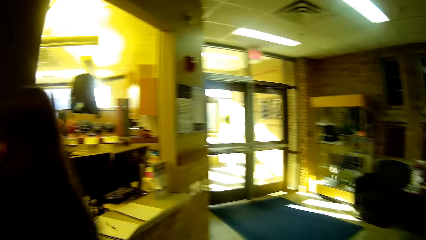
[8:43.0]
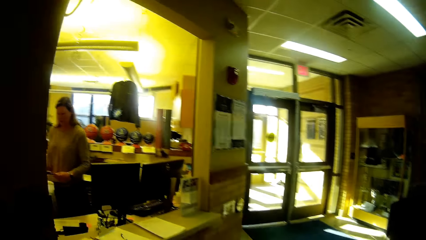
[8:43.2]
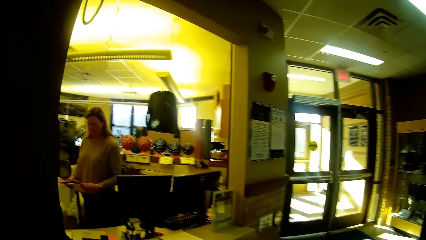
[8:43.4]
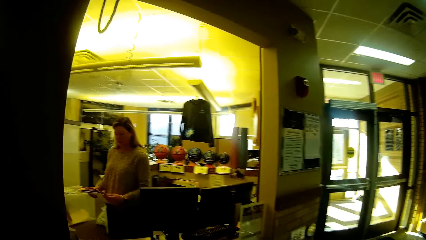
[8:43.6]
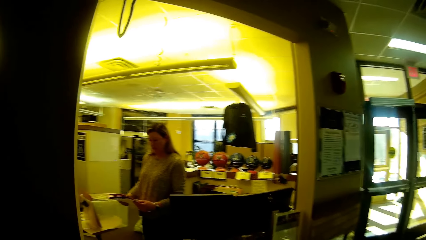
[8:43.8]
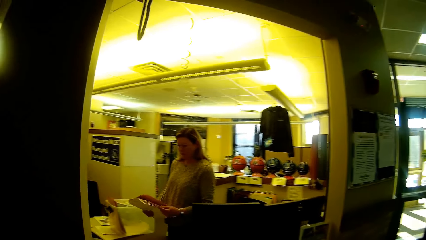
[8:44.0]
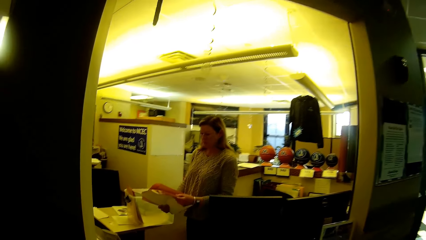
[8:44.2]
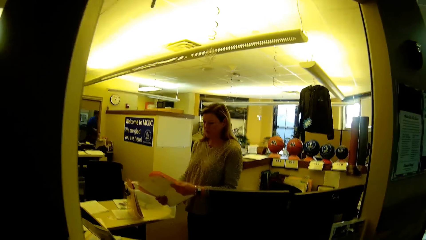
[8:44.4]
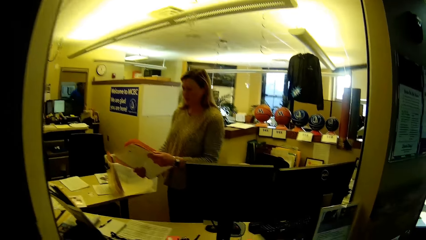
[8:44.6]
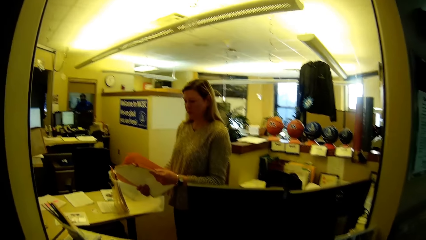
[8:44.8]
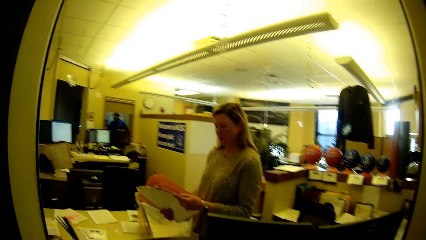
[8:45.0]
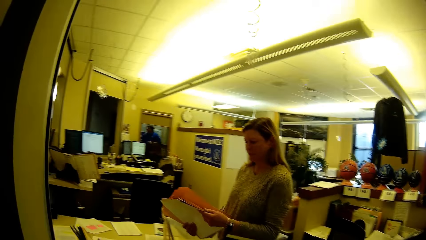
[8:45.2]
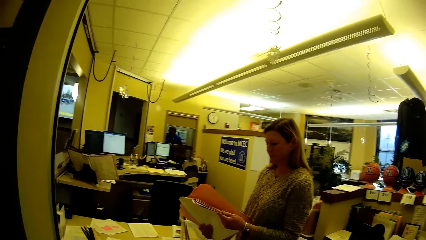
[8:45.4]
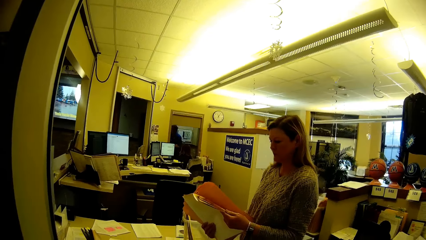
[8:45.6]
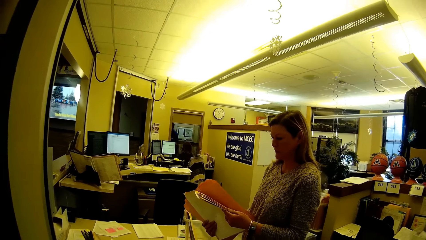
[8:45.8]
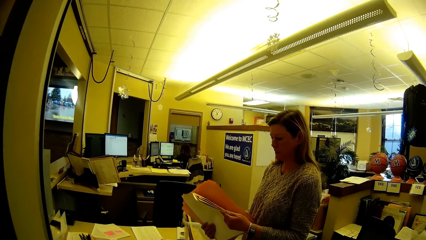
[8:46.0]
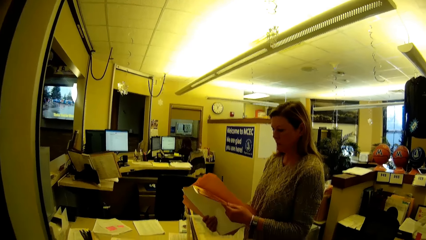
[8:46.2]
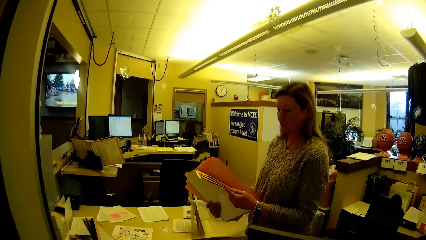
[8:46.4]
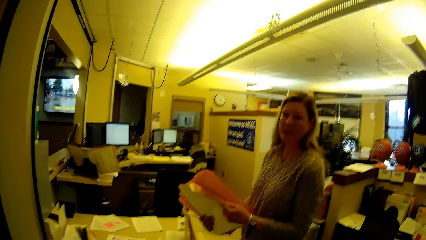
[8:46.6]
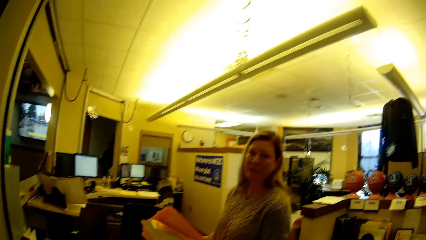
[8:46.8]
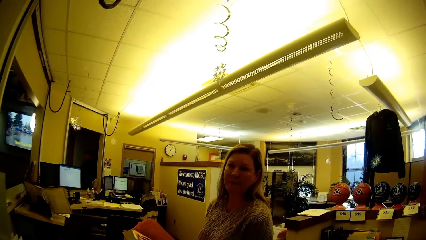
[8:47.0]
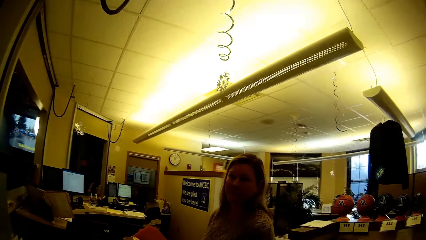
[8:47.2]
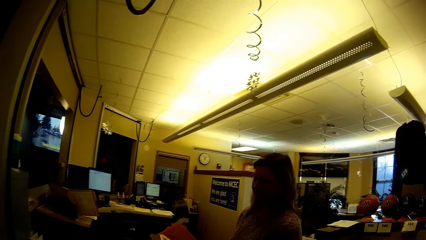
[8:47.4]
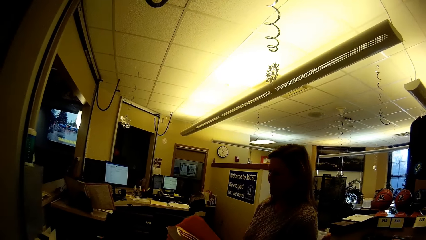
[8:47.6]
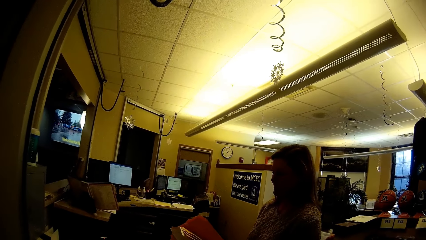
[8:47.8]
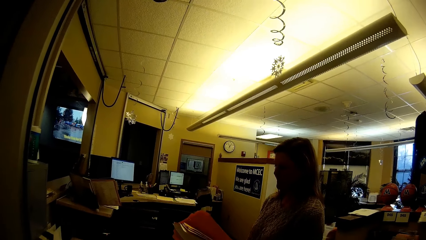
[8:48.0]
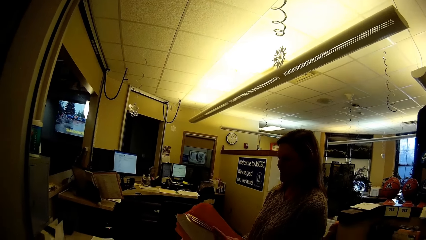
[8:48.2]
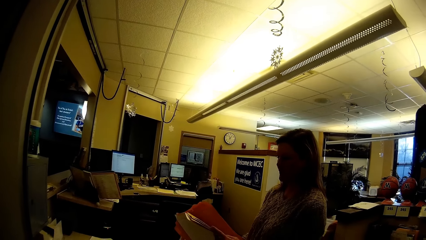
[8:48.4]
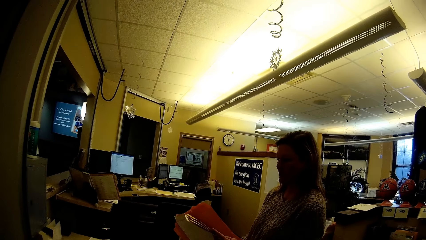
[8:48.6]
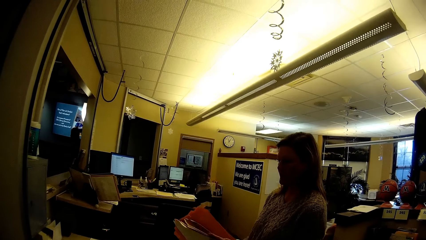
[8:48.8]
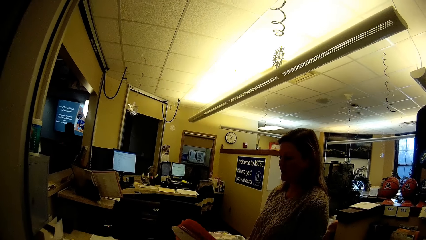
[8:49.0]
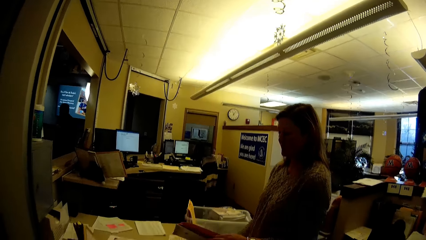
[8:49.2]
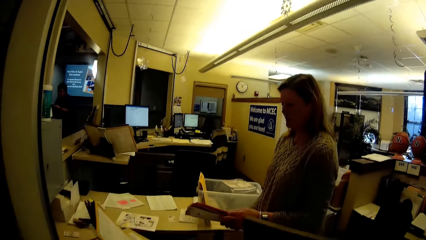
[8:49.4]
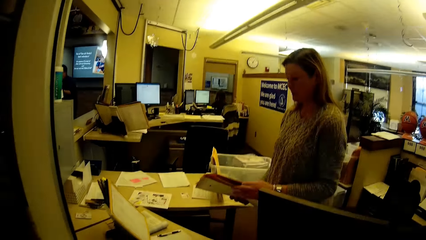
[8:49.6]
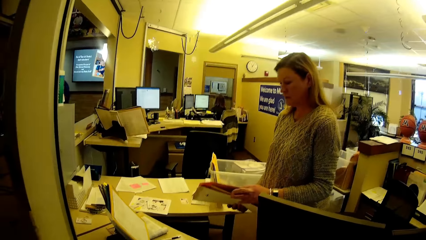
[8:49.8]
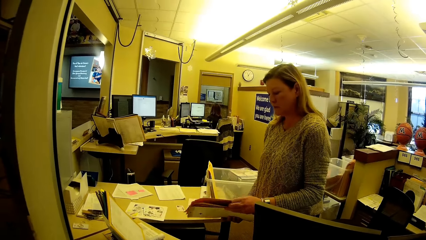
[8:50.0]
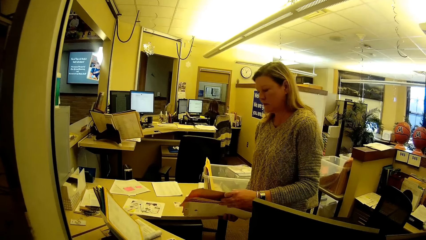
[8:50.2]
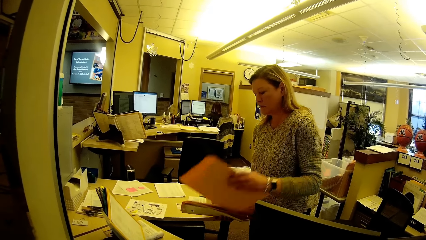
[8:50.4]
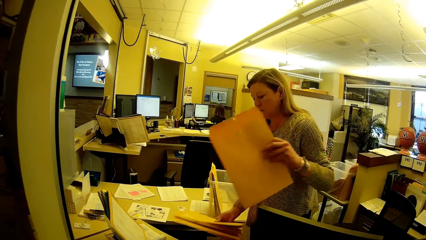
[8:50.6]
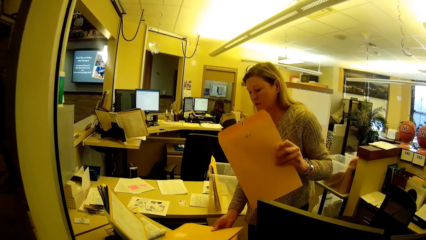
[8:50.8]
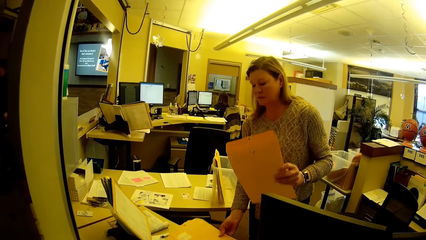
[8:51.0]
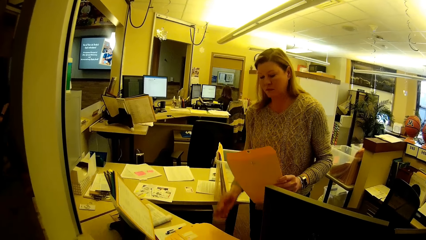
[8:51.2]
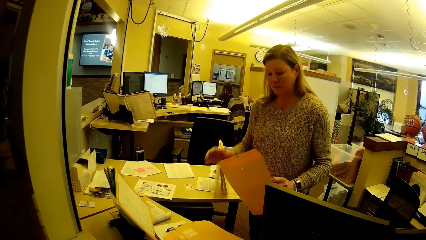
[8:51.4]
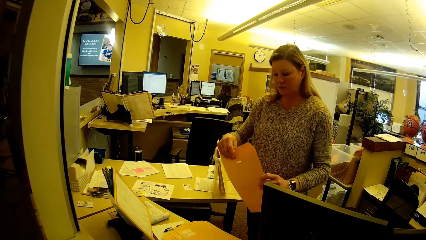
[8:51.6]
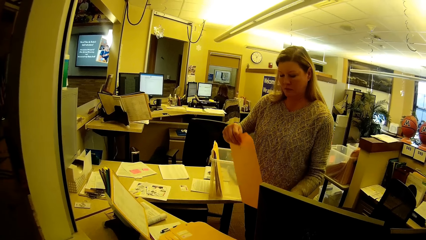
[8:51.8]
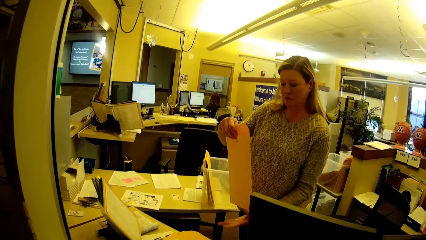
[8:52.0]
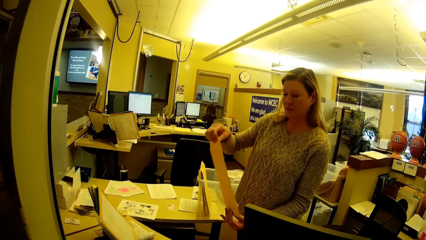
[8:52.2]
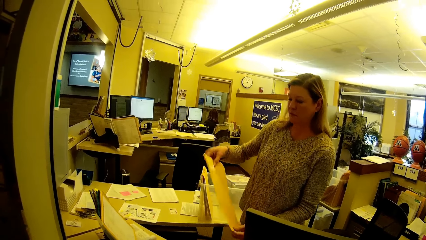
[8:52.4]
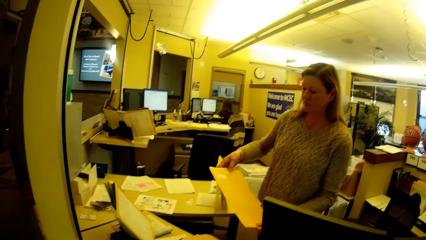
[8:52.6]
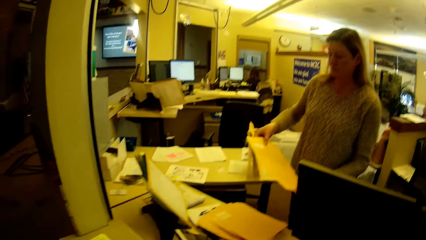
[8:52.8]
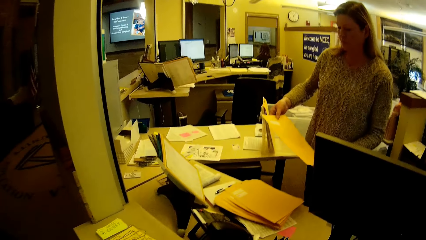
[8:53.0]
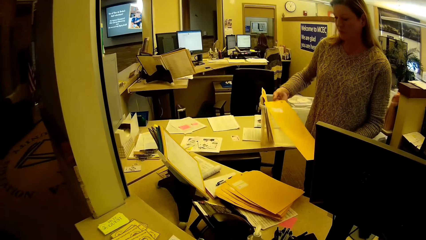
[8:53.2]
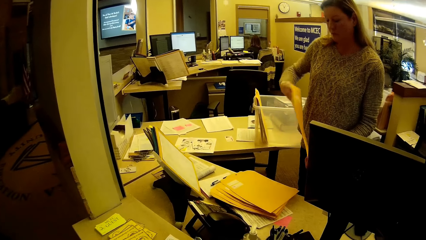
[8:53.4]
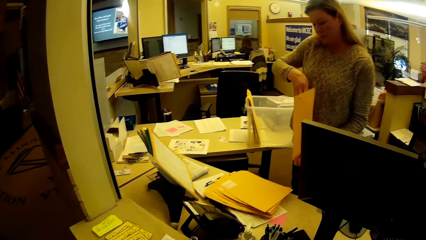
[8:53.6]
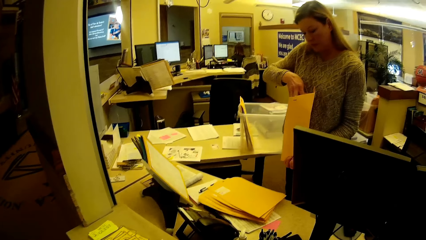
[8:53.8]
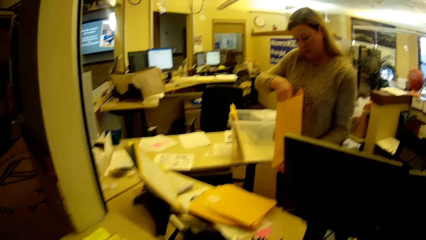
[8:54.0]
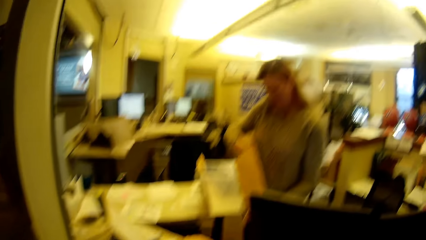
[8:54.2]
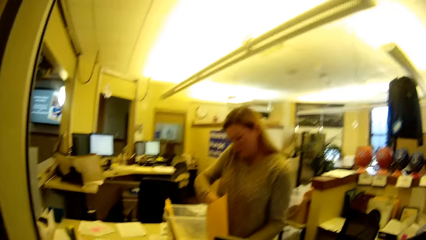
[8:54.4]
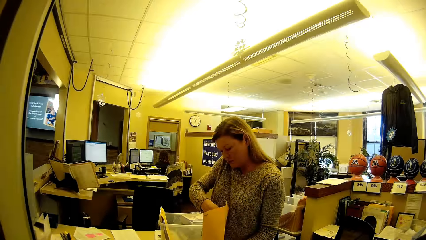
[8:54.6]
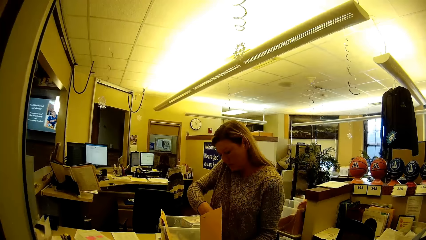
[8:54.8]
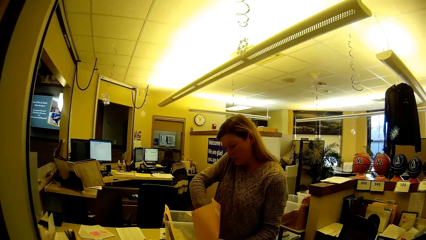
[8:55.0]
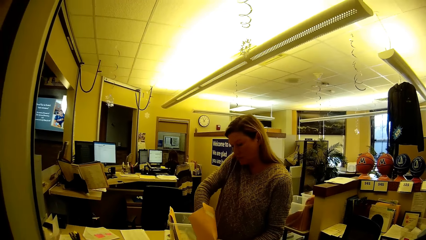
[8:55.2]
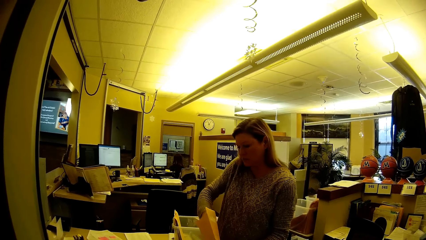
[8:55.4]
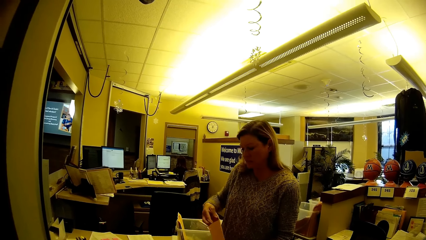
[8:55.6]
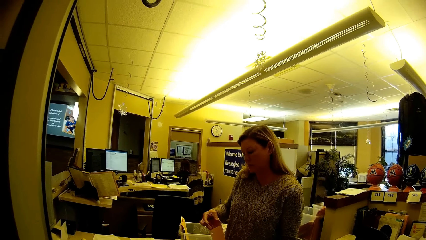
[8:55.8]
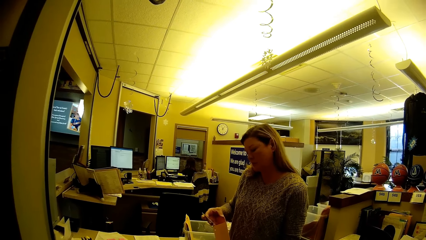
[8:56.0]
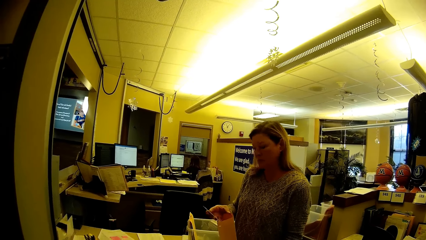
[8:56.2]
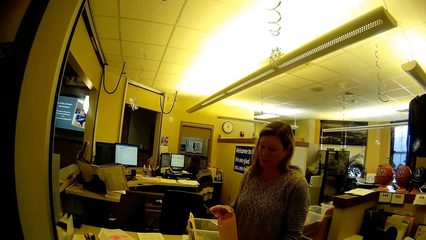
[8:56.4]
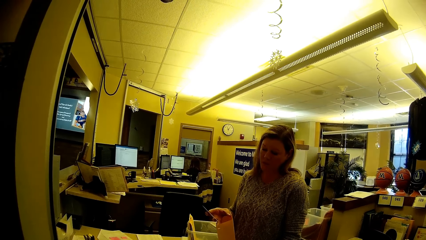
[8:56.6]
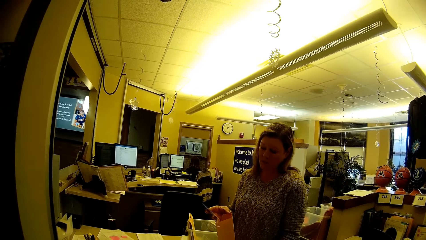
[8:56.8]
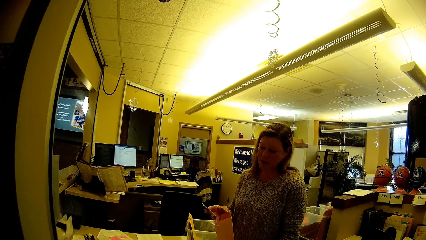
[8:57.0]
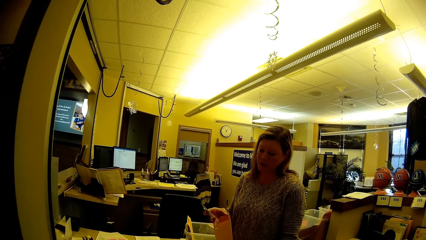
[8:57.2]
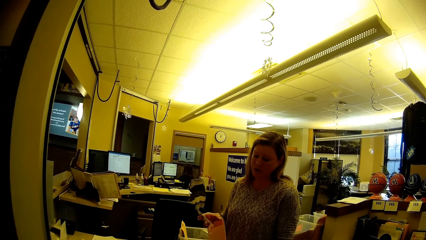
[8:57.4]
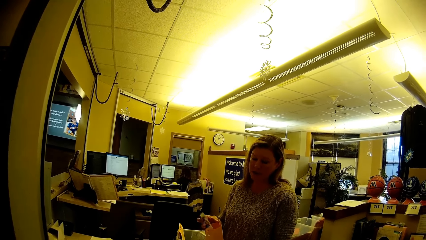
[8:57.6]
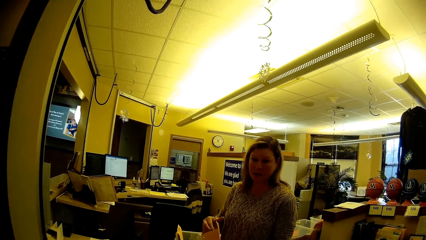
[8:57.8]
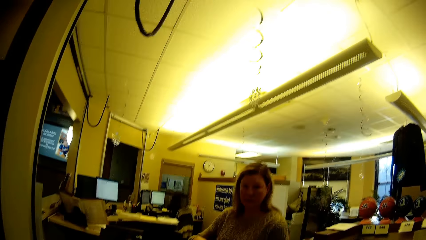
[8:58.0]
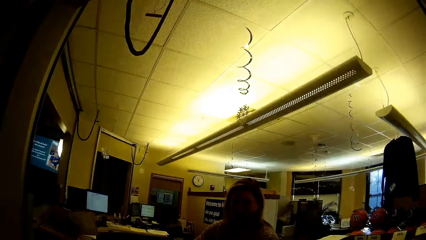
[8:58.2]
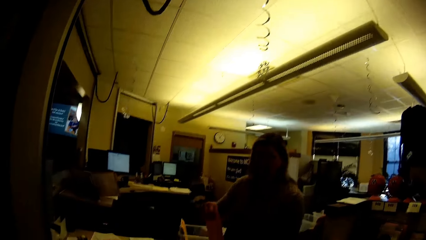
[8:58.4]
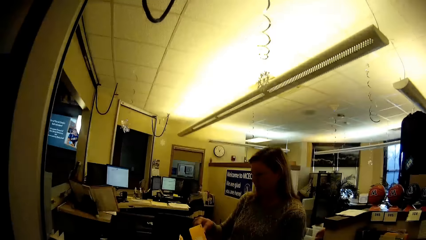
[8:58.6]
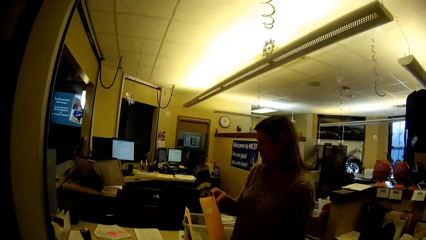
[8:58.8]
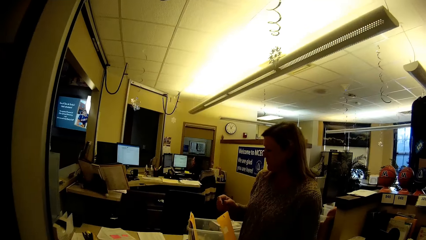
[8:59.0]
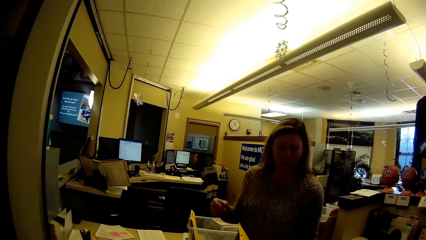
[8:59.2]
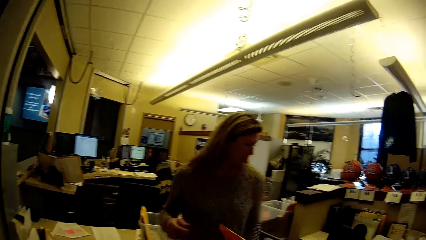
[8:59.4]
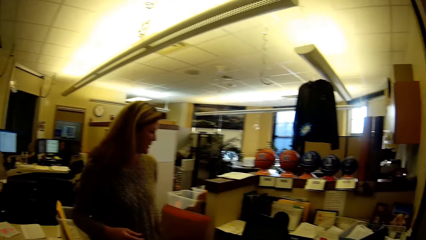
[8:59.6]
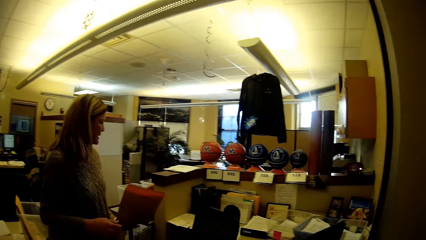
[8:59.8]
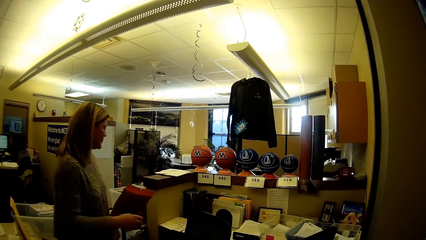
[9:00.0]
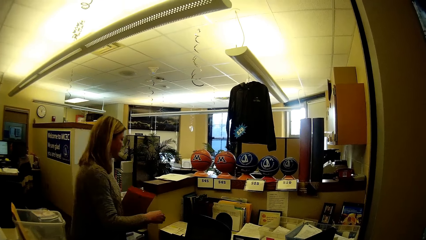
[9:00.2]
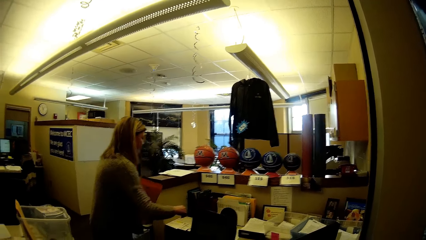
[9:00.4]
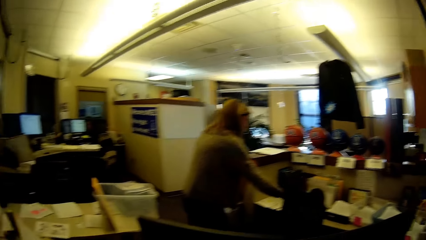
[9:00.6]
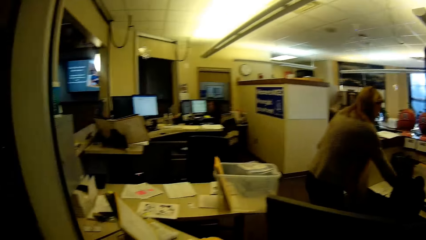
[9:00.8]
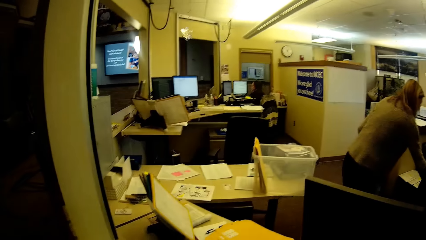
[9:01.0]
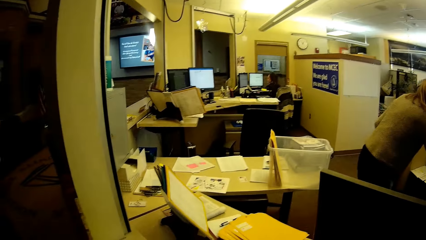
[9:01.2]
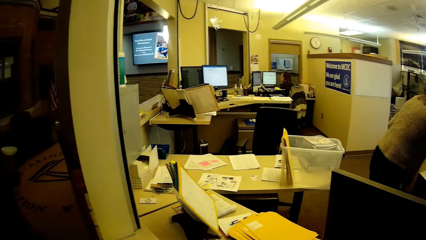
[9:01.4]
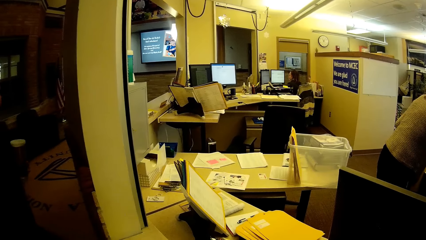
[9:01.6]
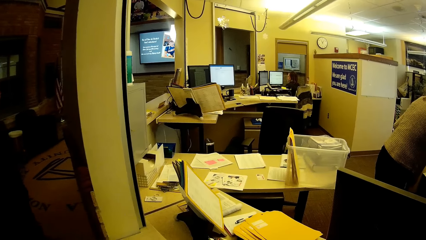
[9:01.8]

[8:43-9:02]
A person holds the paper on the hand. Another person walks in the room. The camera wearer talks to a woman. The first person stares at the camera wearer, moves the paper on the hand, puts the papers down, moves the hand in the envelope, holds the card and stares at the camera wearer. Another person moves close to the counter.
